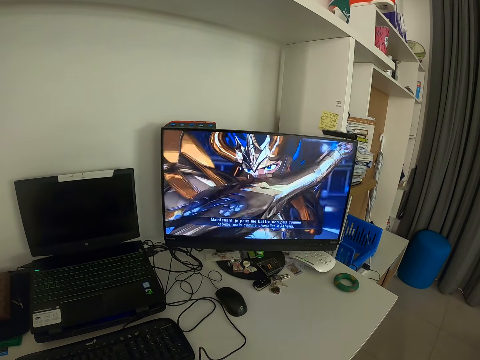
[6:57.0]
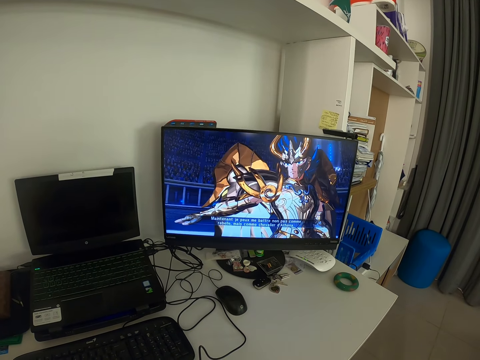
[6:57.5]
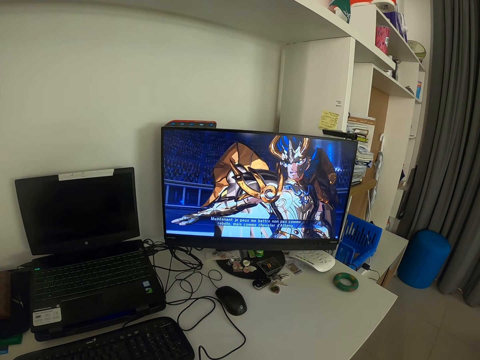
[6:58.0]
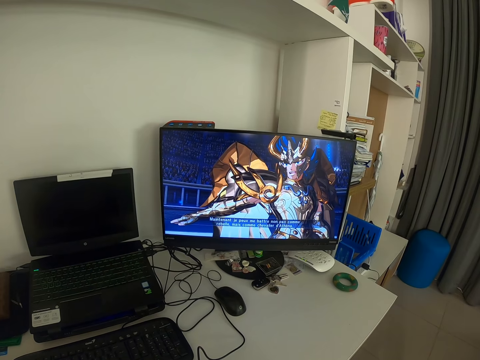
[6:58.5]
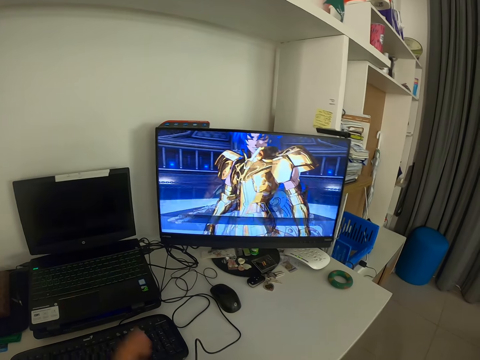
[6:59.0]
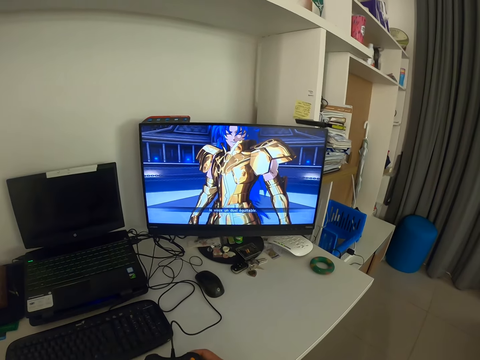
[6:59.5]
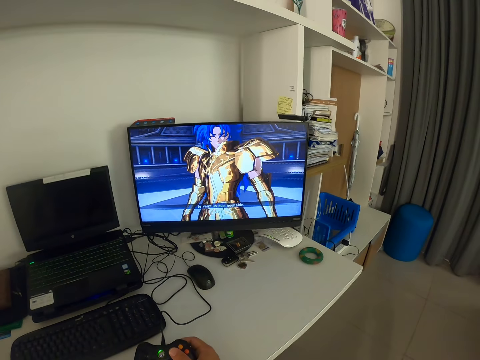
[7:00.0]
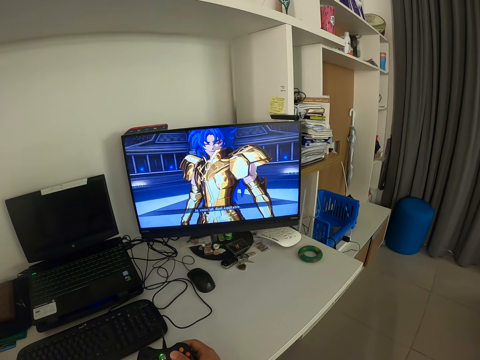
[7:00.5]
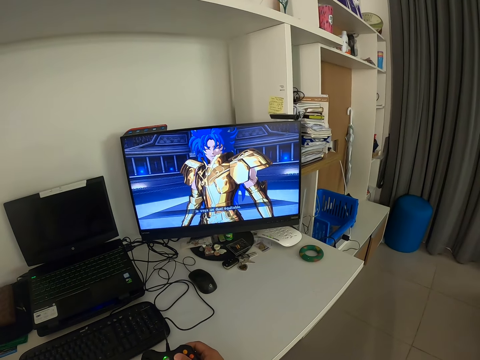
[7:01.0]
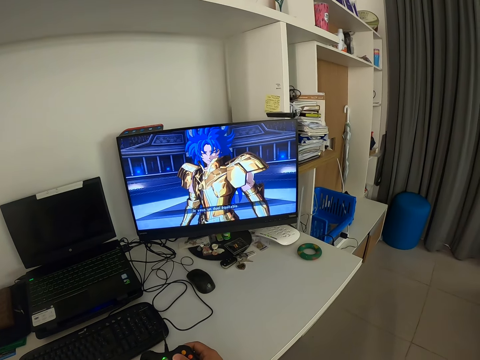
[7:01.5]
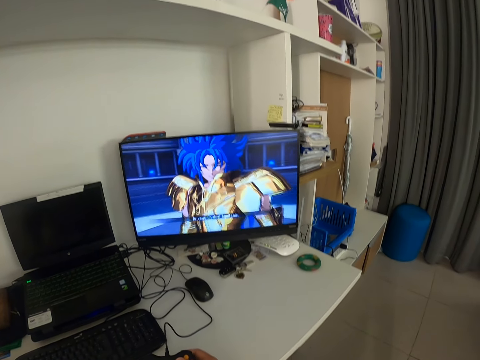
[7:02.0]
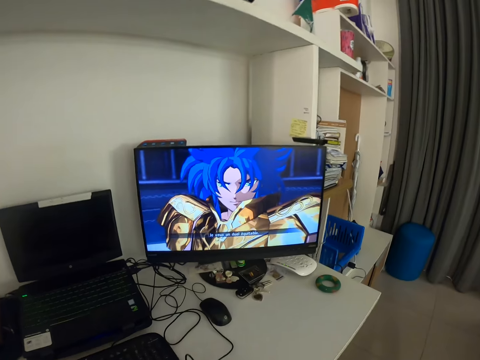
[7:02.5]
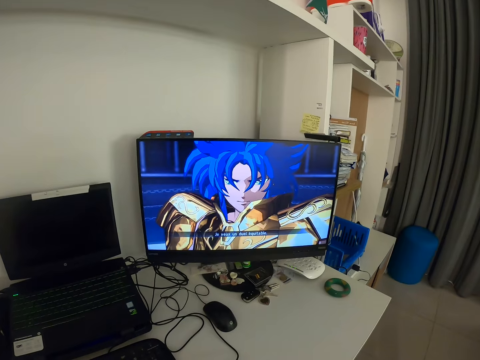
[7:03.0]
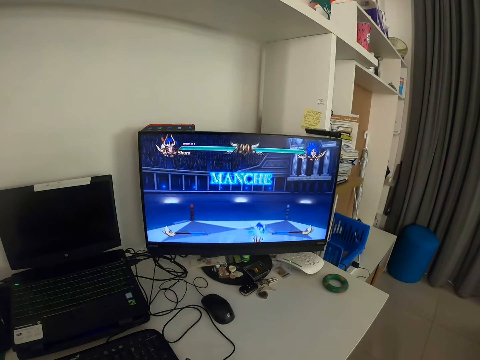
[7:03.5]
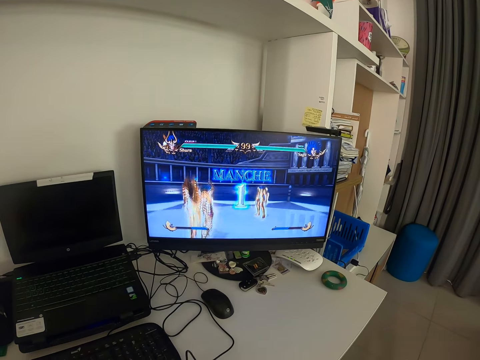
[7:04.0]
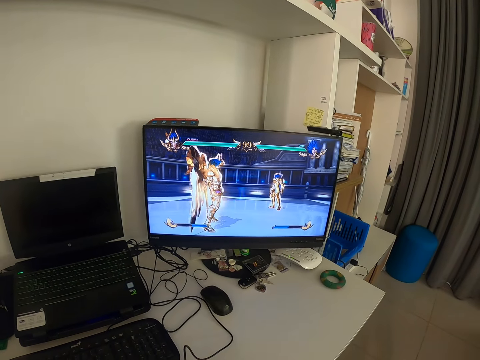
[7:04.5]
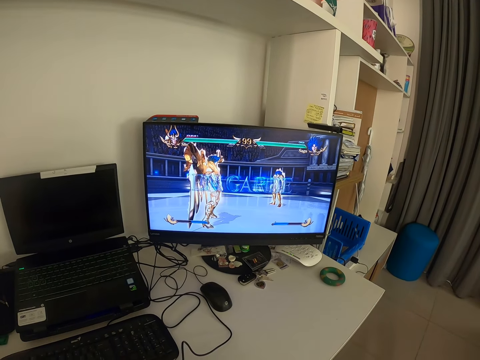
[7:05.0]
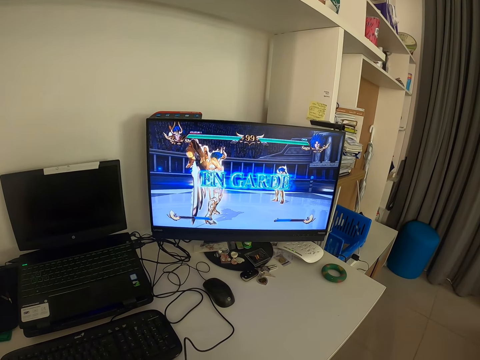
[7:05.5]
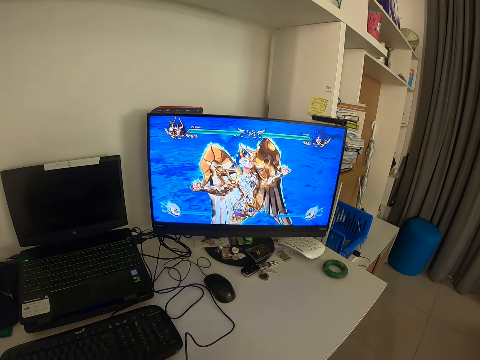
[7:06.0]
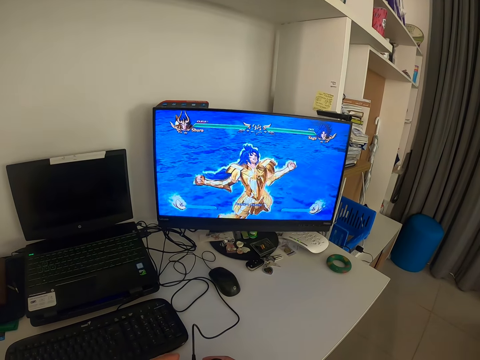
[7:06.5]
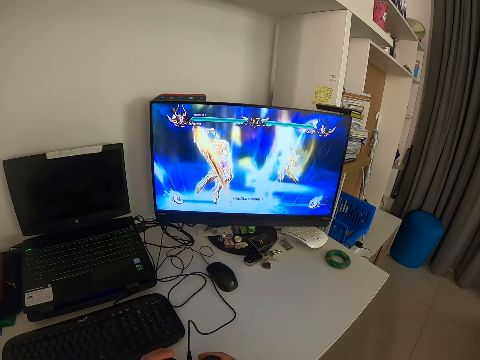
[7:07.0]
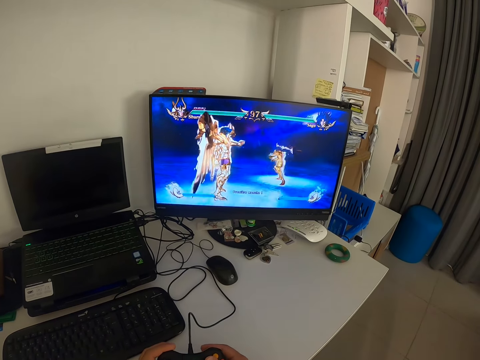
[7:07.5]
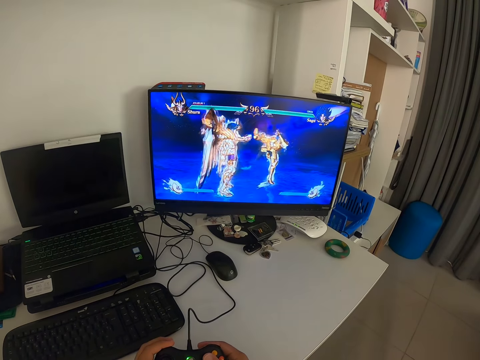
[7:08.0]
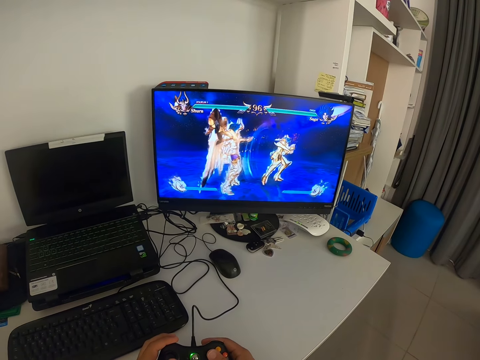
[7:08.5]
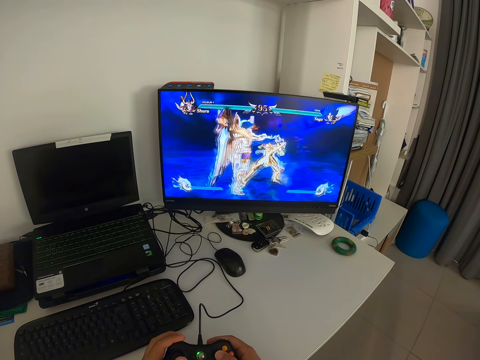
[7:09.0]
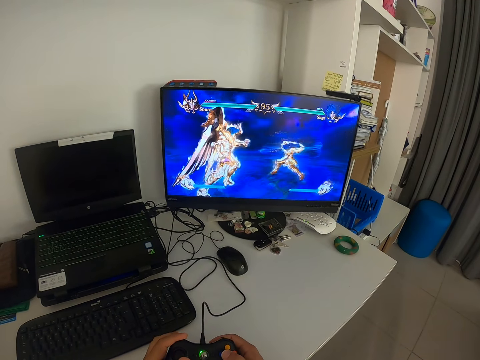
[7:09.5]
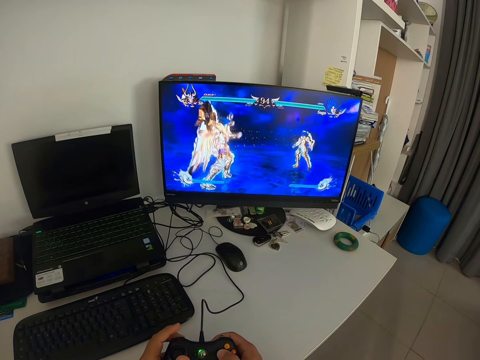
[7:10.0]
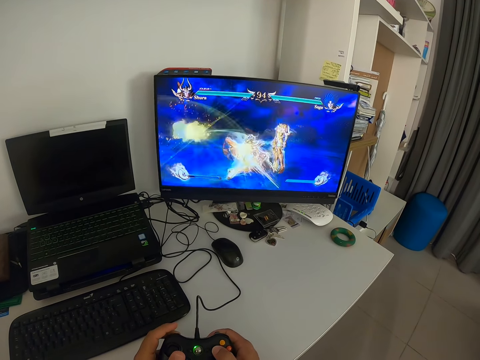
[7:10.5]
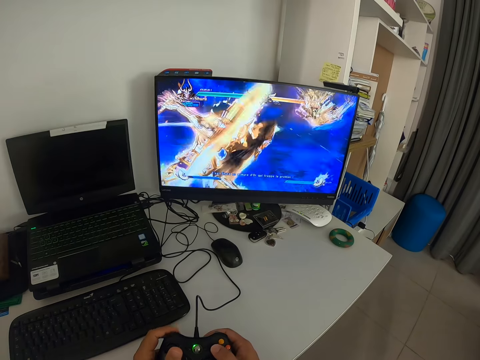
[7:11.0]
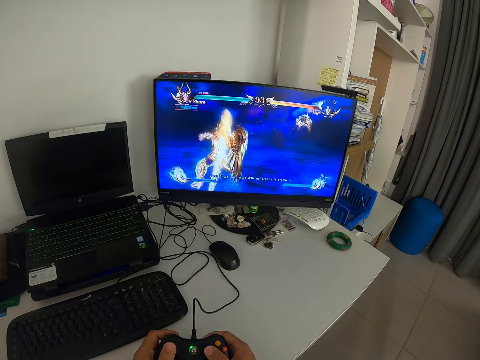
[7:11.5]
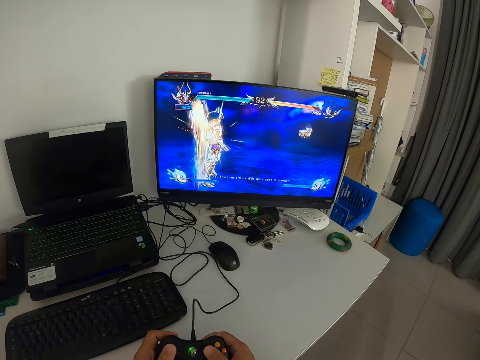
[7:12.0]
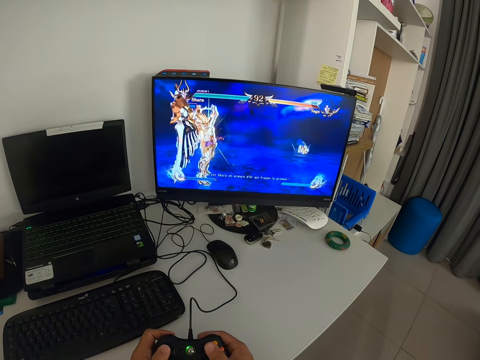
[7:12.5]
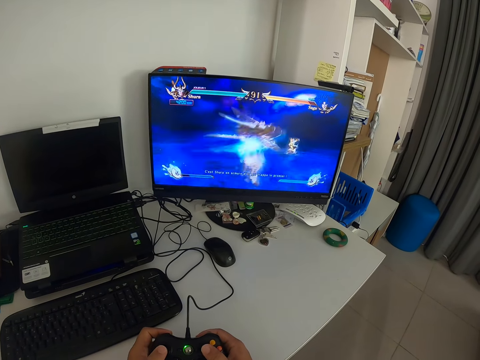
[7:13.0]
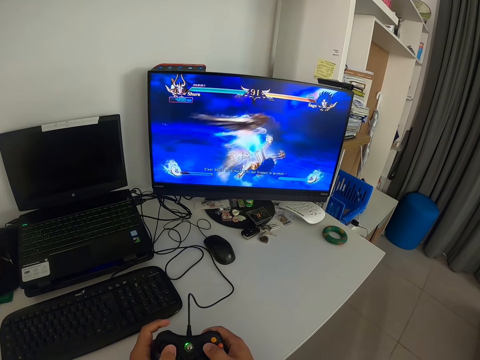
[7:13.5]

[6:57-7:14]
The camera wearer raises his left hand. He removes his left hand from the game pad. He holds the game pad with both hands. He looks at the monitor. He operates the game pad.

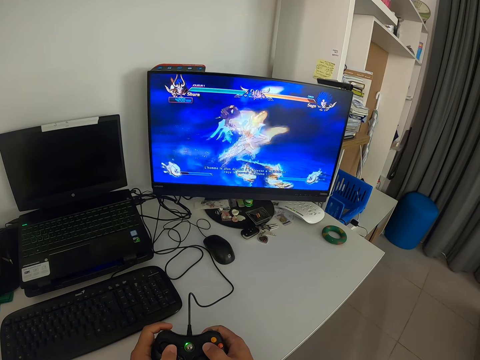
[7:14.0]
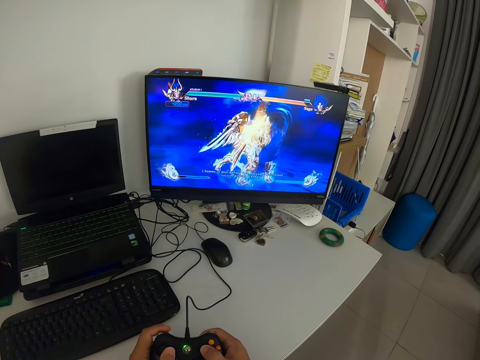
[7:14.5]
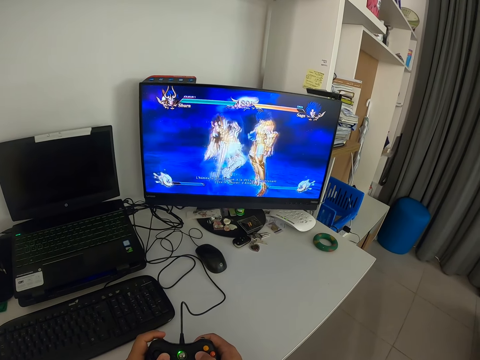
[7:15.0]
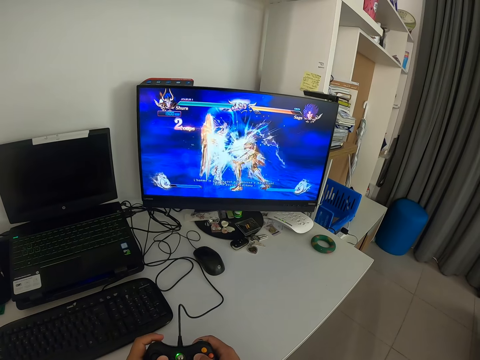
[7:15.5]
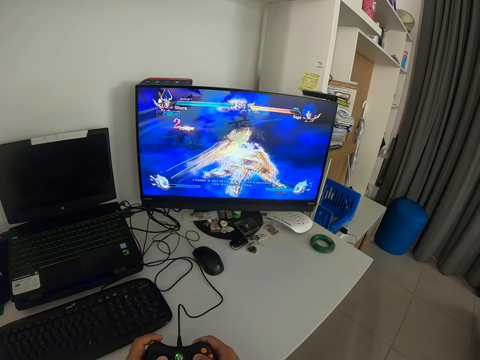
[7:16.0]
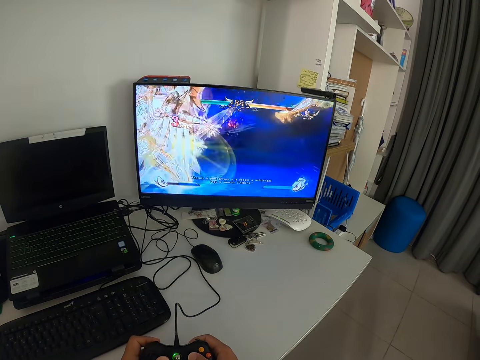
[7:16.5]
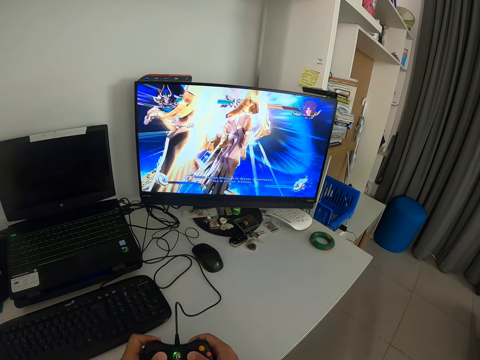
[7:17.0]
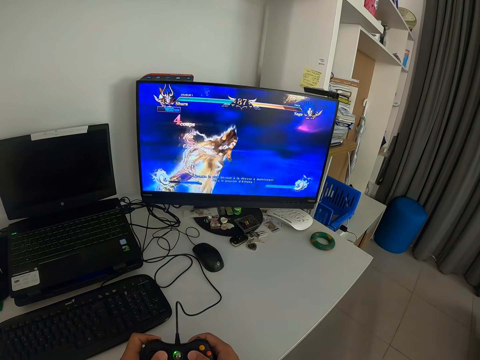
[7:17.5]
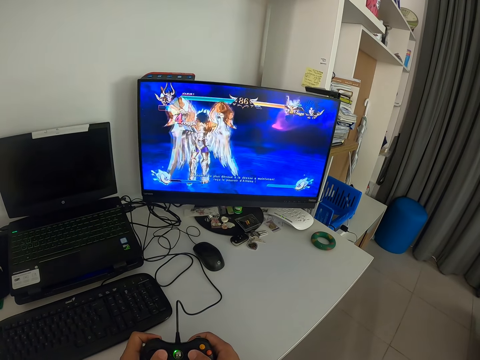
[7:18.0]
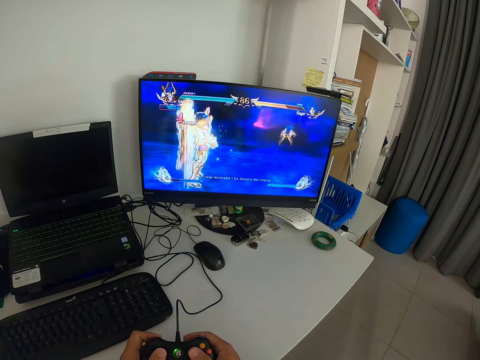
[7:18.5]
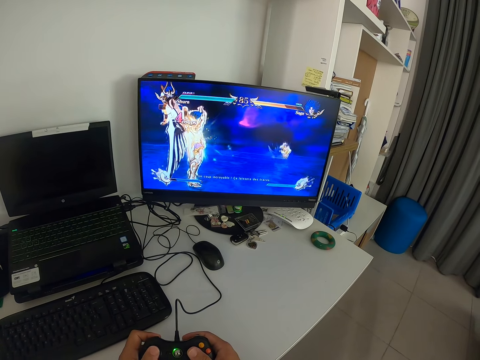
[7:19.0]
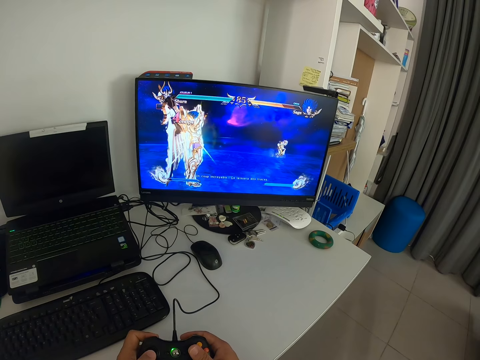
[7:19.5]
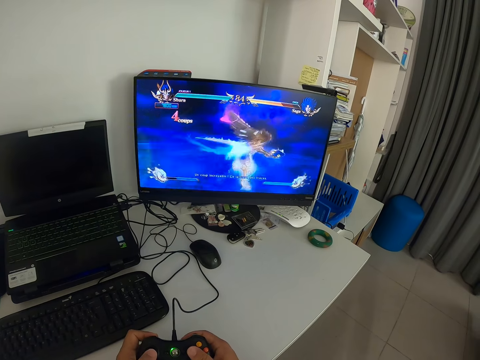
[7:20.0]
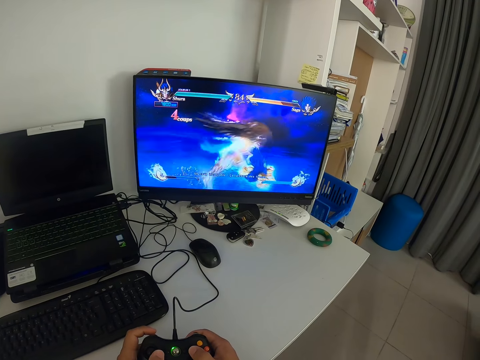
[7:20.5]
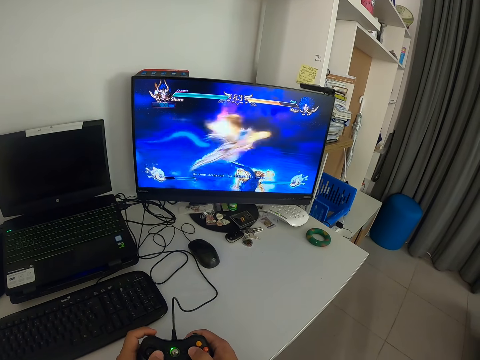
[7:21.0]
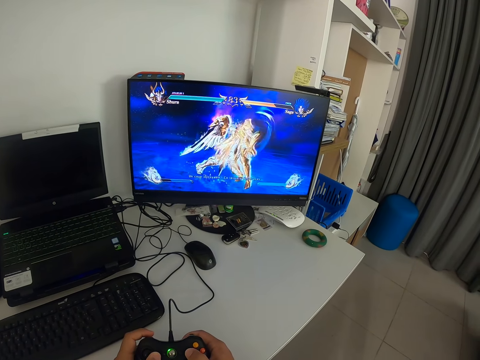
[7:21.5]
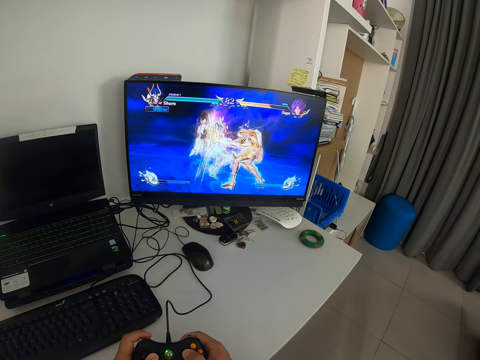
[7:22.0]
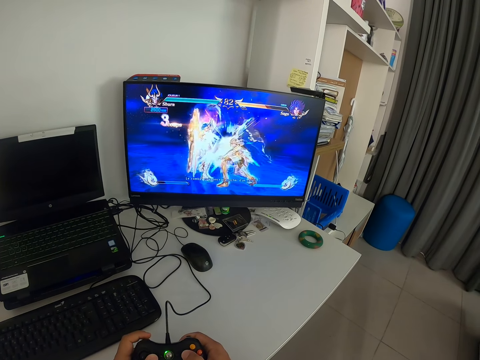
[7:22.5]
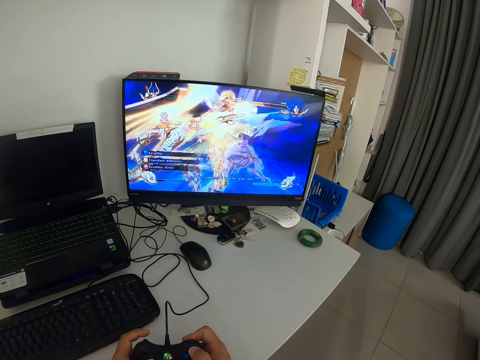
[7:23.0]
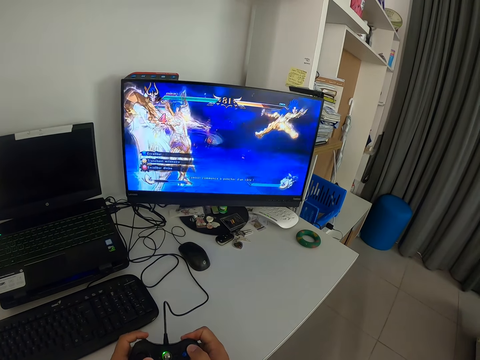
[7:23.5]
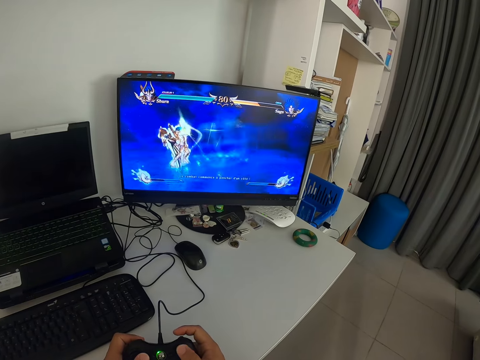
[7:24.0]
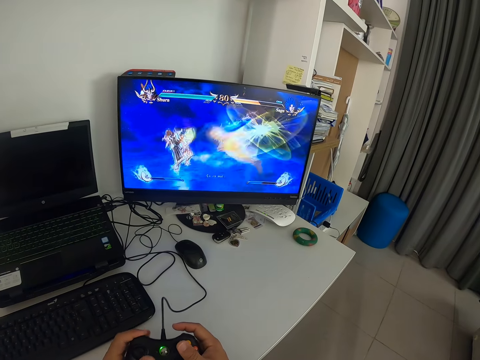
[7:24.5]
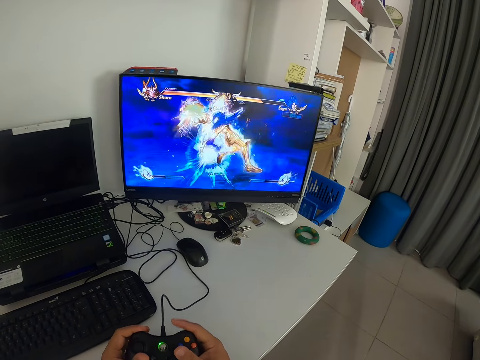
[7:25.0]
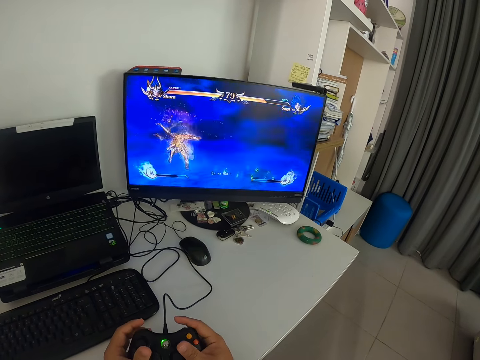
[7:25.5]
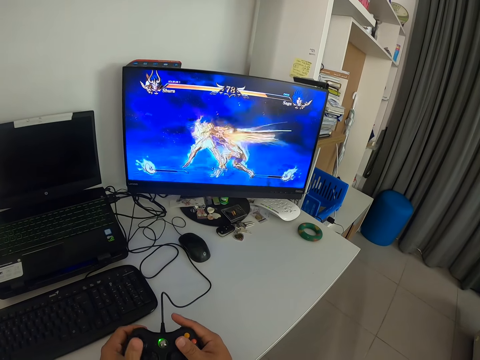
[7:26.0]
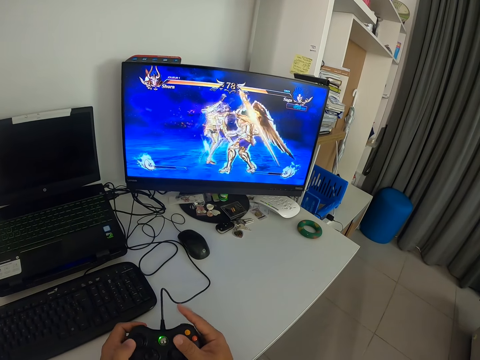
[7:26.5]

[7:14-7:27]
The camera wearer looks at the monitor. They press the game pad. They look at the monitor.
